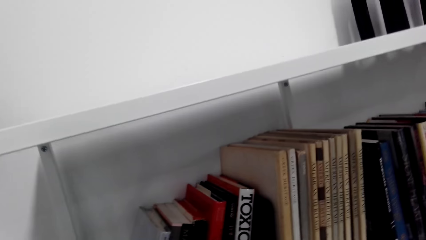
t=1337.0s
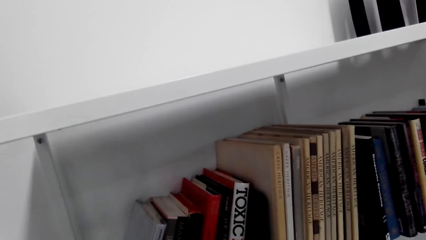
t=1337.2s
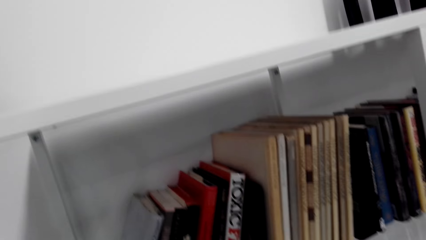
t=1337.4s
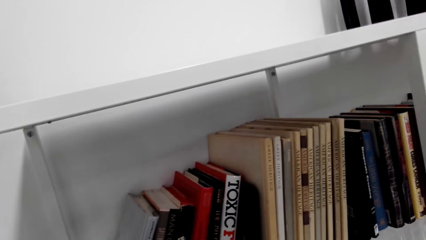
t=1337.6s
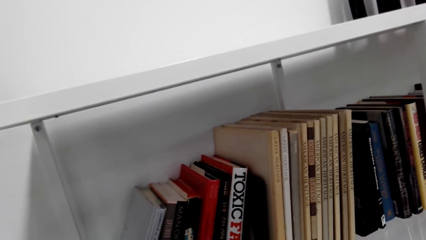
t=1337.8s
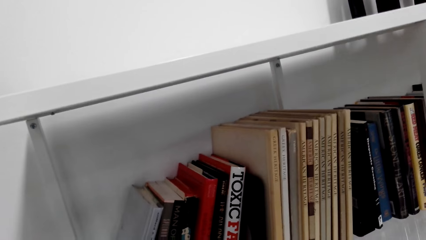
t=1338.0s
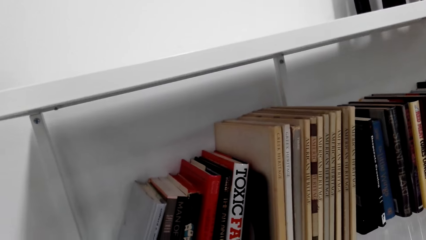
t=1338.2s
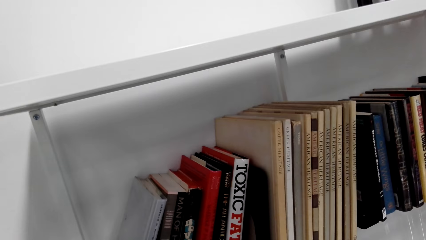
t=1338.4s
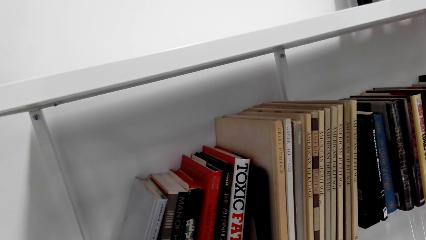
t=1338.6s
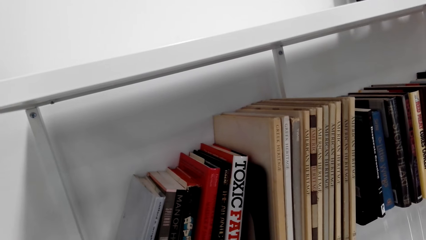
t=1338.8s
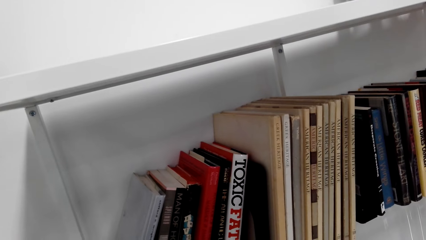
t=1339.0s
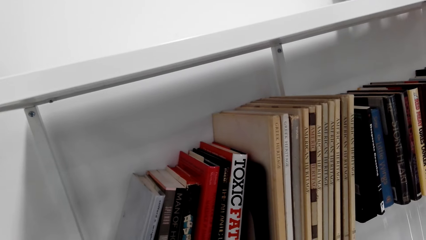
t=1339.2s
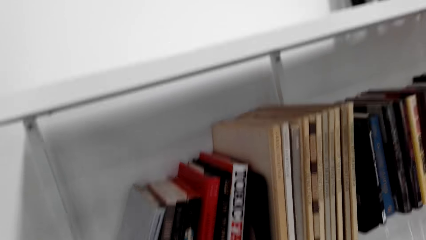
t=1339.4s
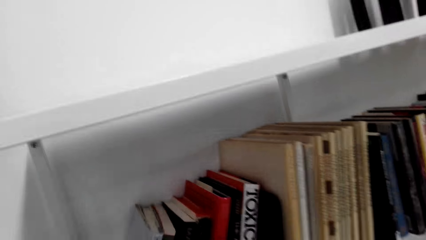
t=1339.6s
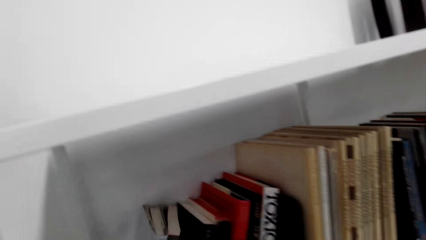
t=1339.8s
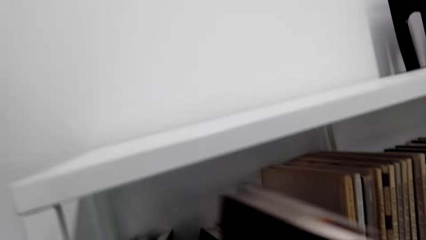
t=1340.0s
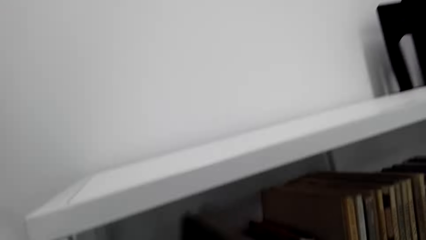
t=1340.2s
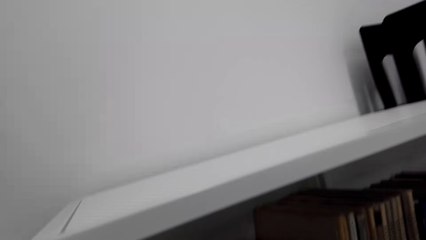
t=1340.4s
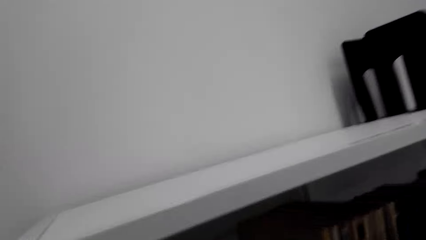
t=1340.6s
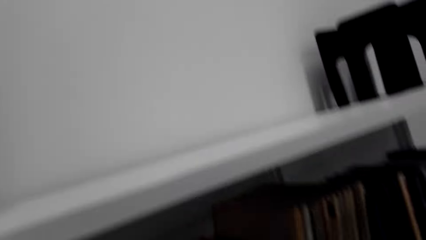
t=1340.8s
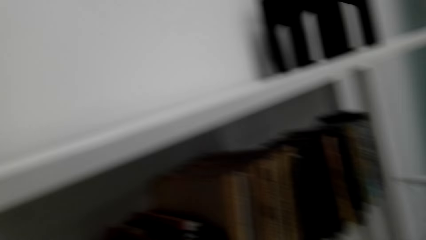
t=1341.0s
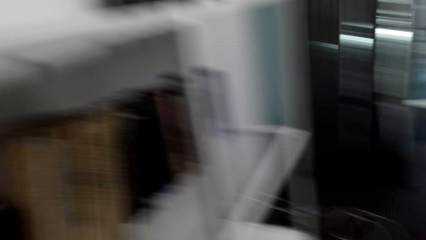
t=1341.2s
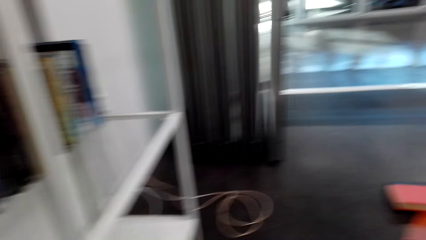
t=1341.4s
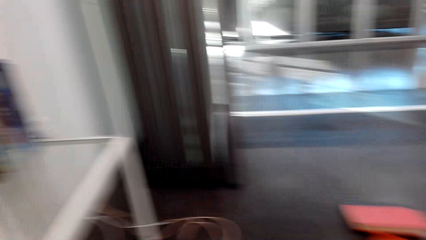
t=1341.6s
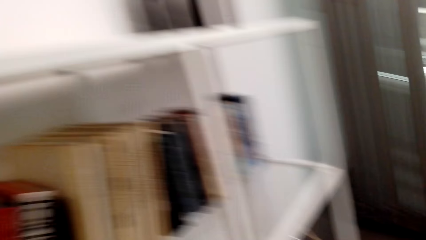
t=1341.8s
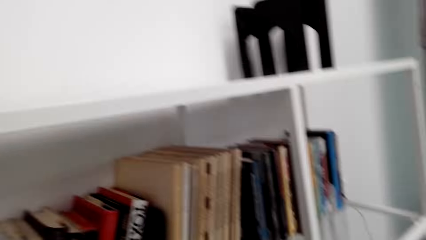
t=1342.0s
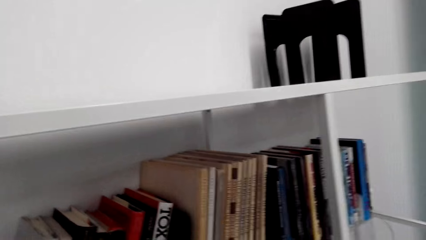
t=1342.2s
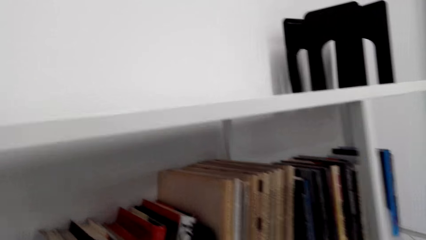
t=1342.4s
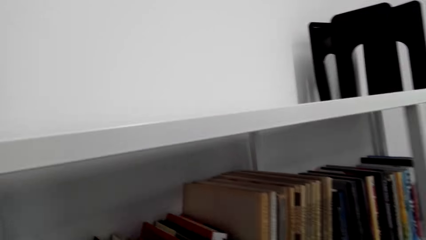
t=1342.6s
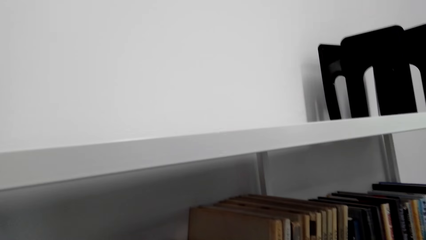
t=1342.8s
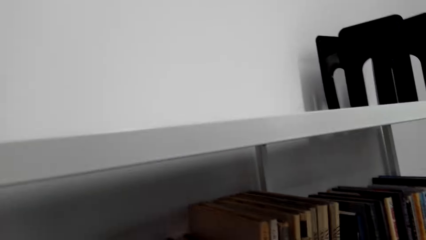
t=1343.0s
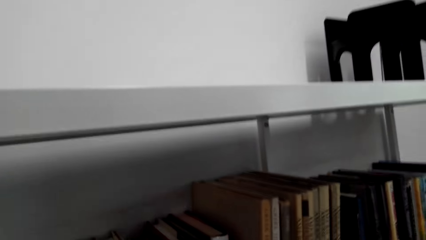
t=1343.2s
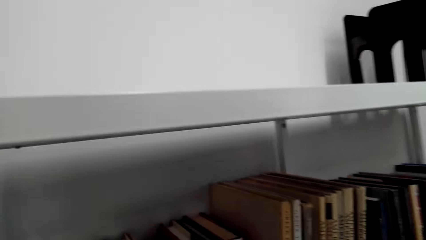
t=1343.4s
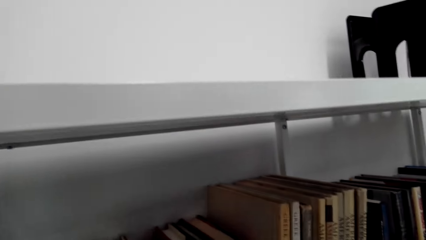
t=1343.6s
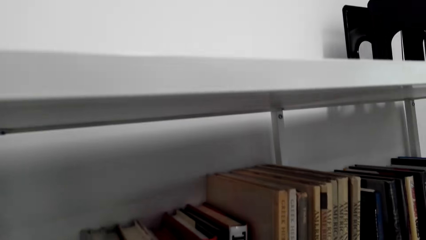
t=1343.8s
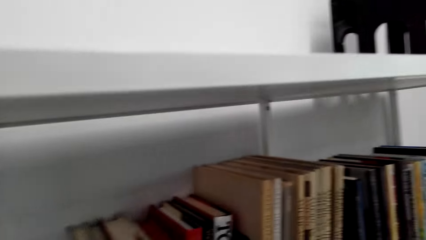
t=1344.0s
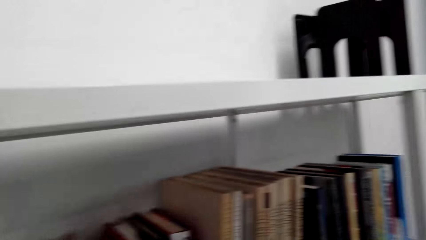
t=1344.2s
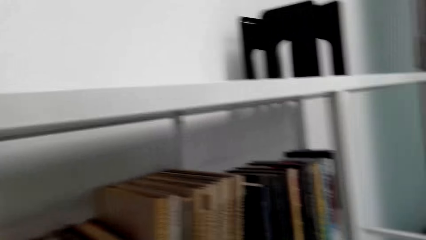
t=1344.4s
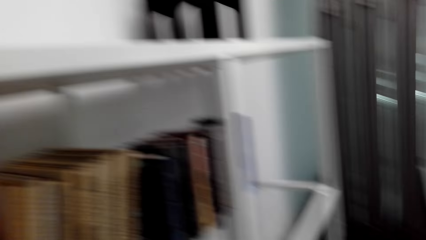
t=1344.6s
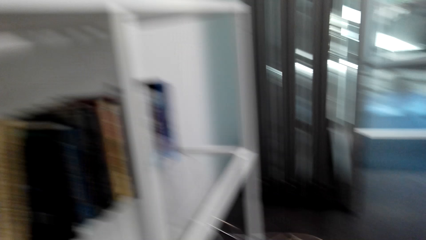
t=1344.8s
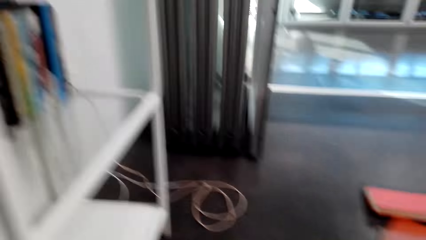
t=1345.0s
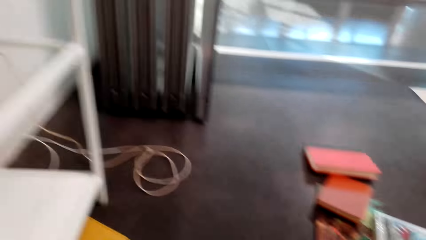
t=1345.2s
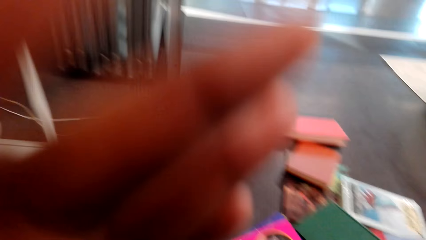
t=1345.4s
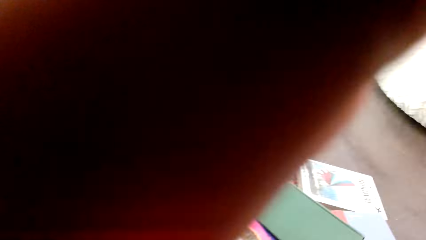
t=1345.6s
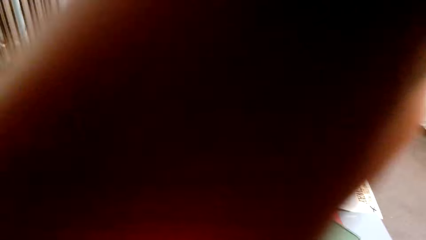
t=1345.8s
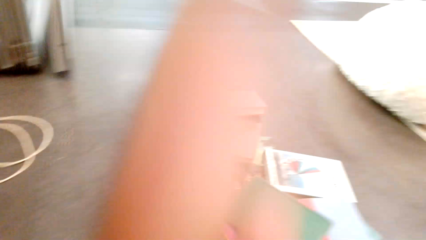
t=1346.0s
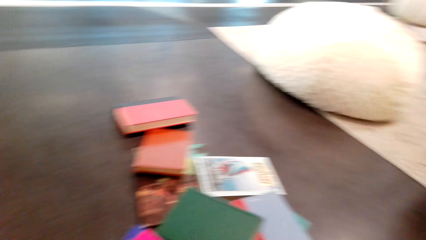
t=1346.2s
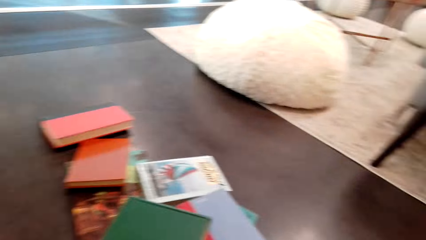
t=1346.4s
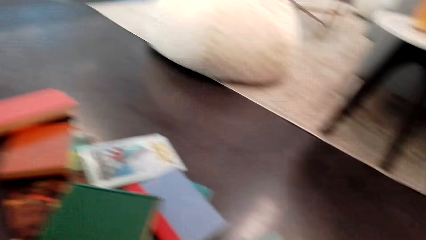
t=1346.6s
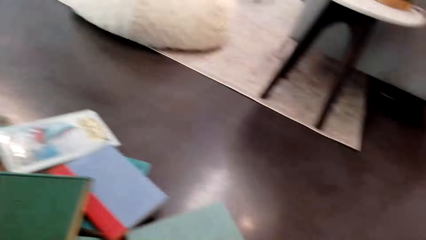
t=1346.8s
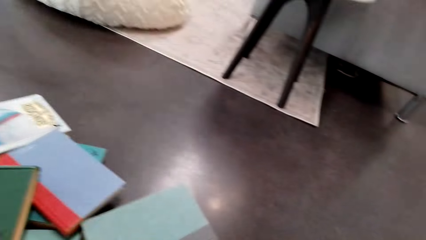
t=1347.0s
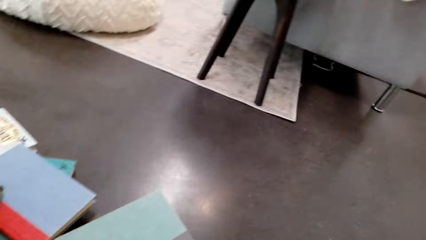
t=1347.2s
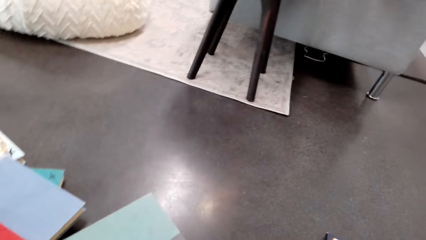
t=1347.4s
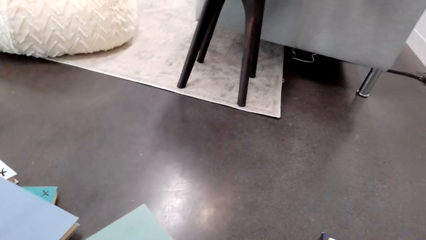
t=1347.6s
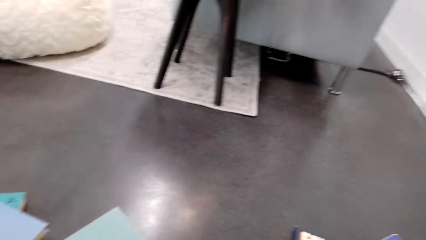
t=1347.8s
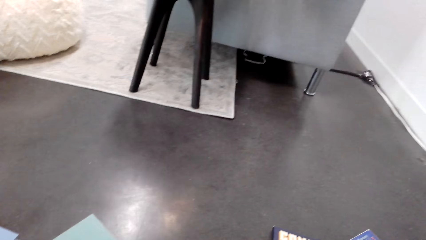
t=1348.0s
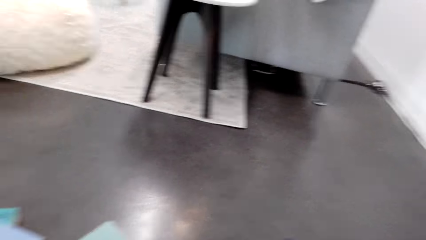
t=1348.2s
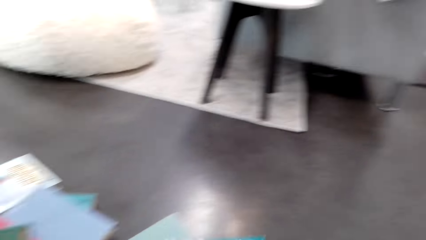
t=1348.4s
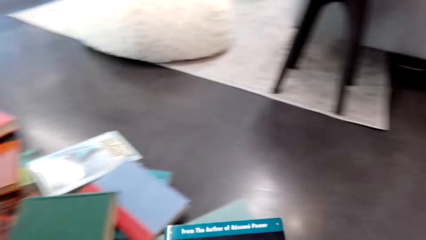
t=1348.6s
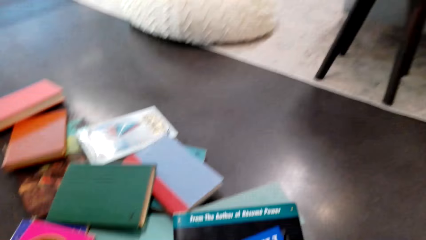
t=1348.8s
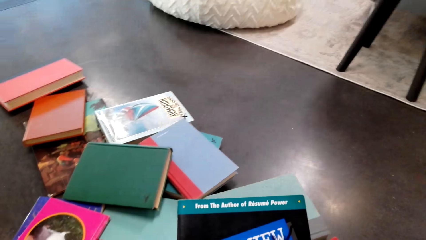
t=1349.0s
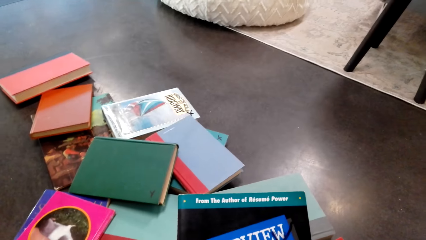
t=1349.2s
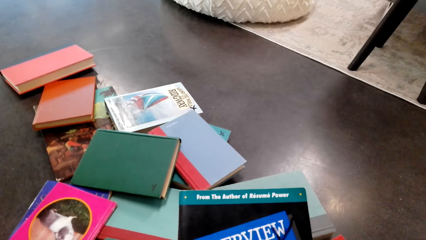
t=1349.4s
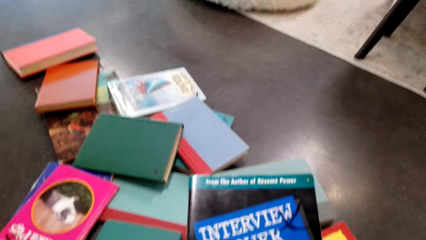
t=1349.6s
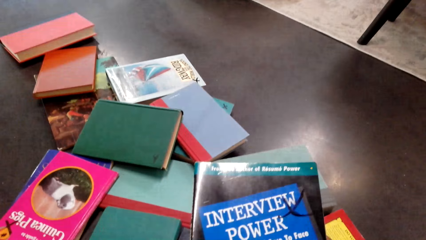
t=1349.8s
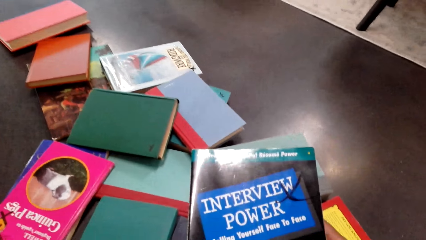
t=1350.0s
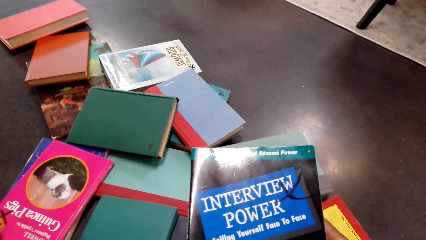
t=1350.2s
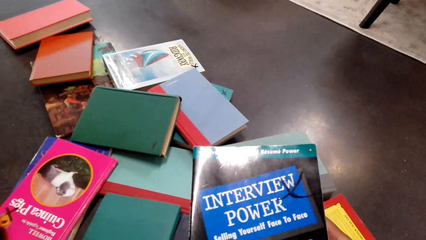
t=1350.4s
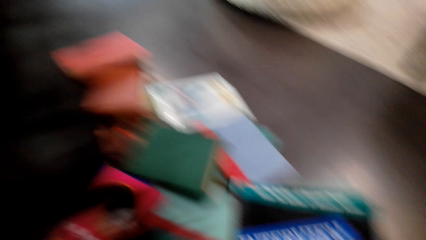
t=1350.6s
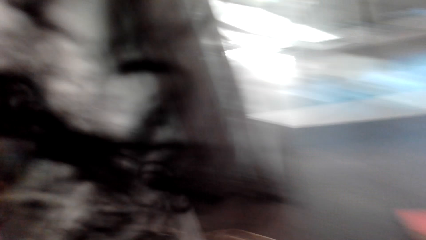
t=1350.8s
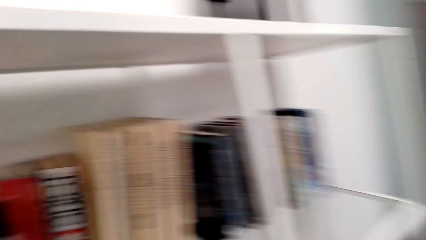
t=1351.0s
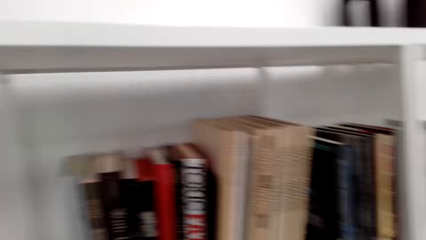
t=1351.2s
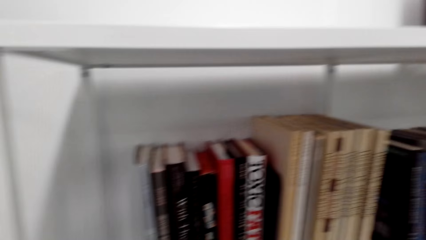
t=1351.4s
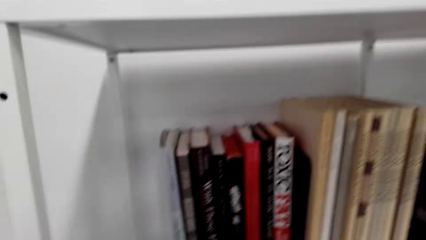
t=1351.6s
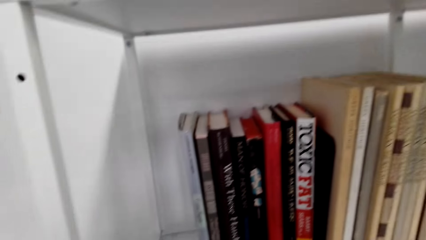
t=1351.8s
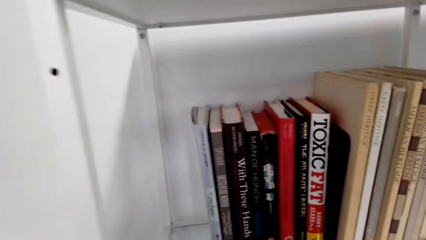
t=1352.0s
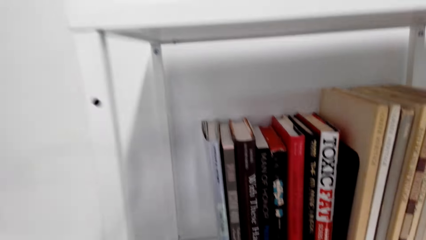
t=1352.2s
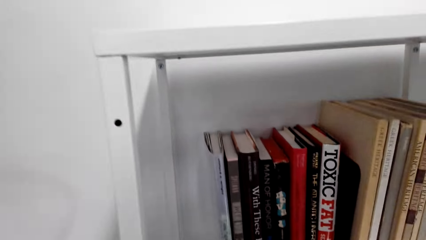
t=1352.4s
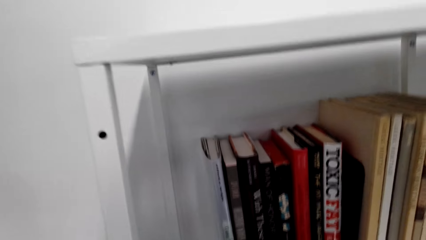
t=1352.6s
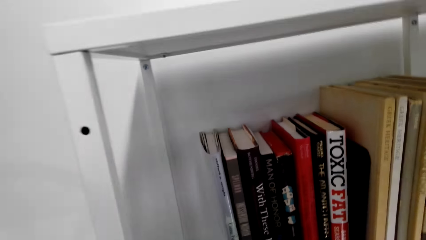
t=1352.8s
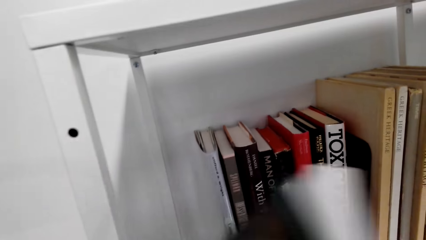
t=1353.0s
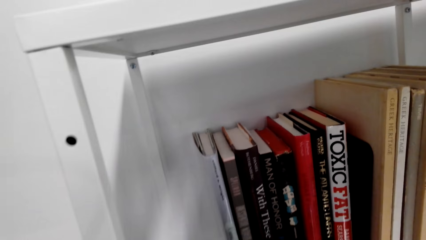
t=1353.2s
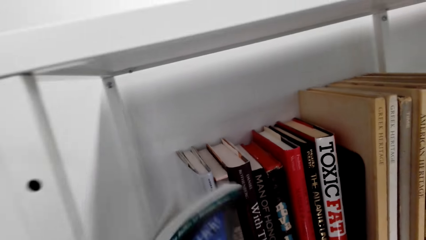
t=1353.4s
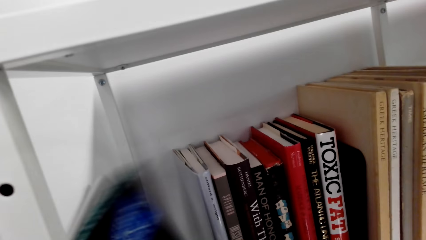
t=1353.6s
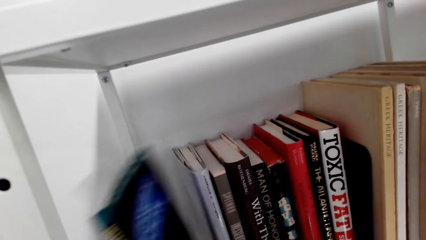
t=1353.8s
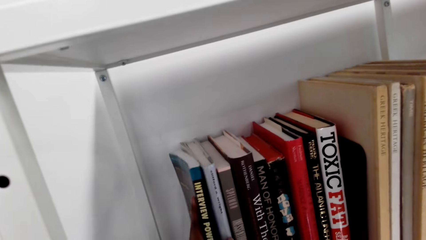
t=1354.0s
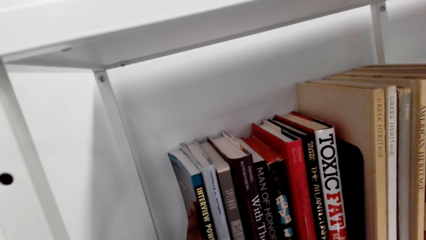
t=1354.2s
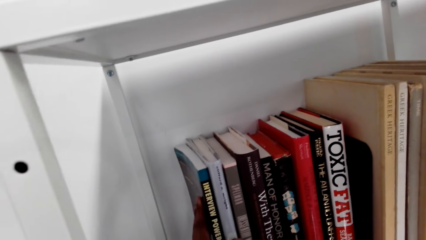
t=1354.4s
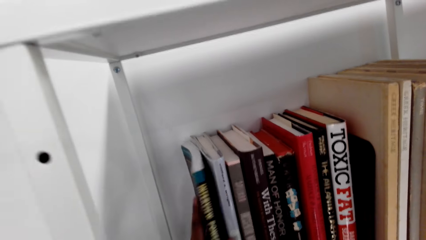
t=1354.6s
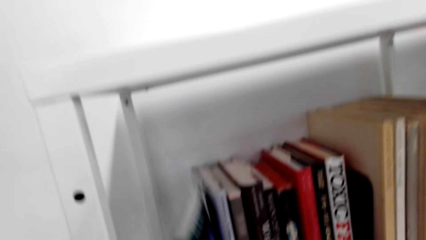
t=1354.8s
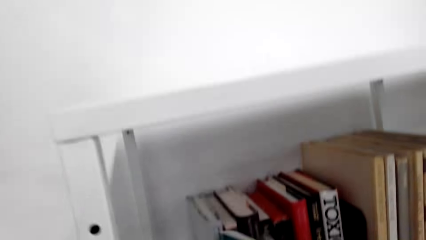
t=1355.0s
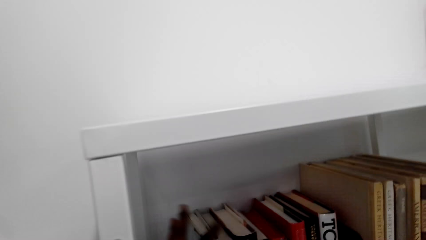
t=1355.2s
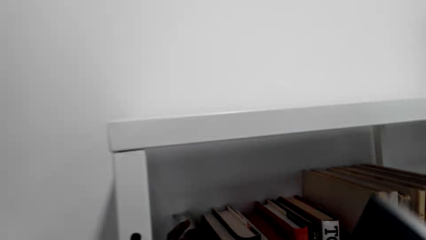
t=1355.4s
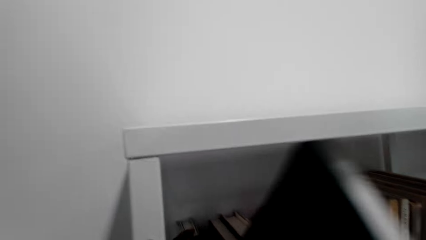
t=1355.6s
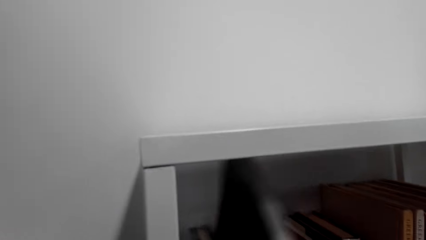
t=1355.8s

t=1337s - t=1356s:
The camera wearer puts the books in the middle of other books. They look at the book. They look at the books on the shelf. They put the book in the shelf.
